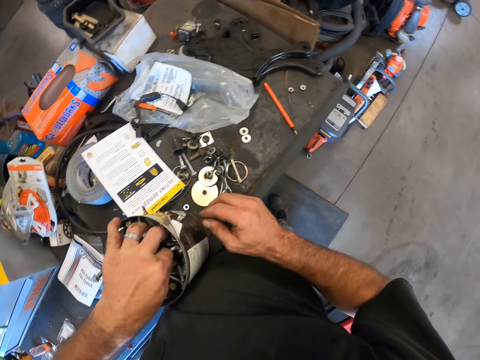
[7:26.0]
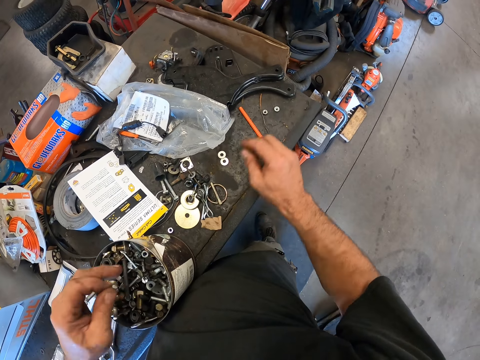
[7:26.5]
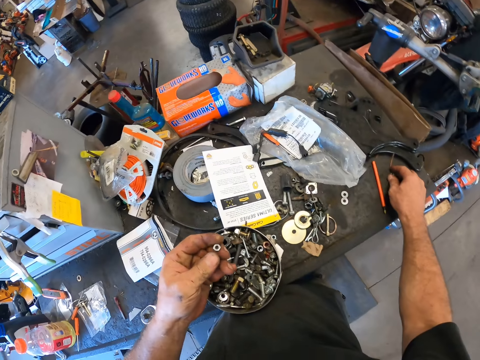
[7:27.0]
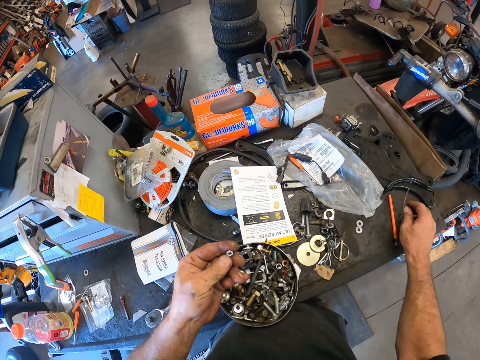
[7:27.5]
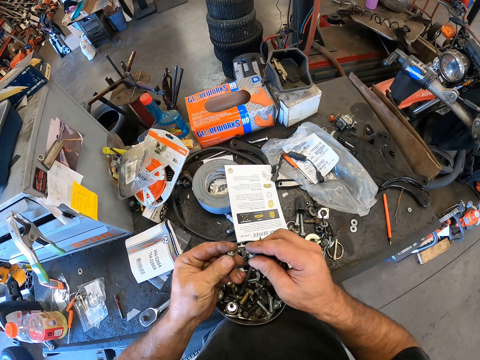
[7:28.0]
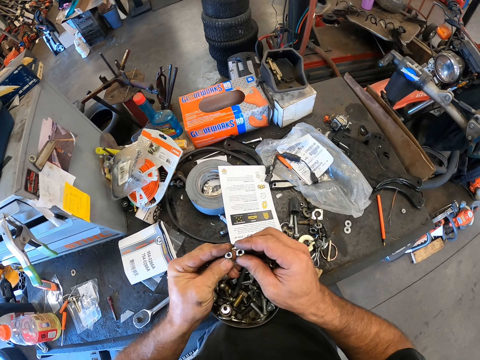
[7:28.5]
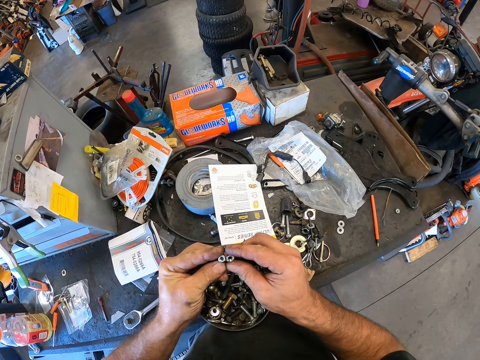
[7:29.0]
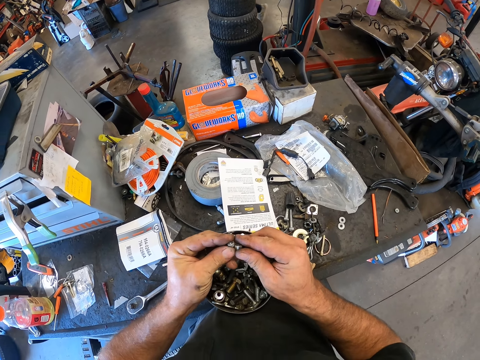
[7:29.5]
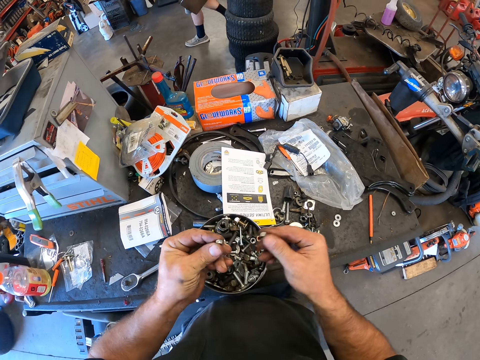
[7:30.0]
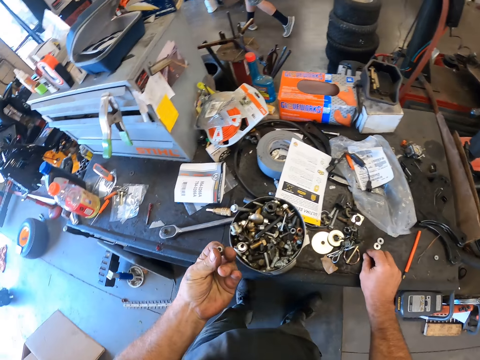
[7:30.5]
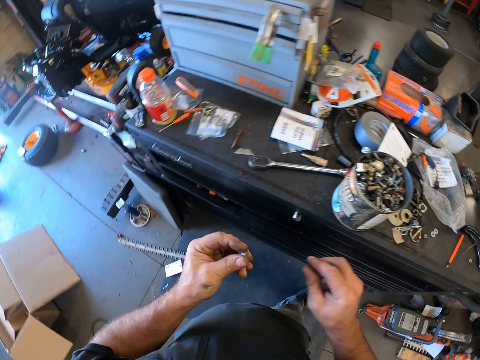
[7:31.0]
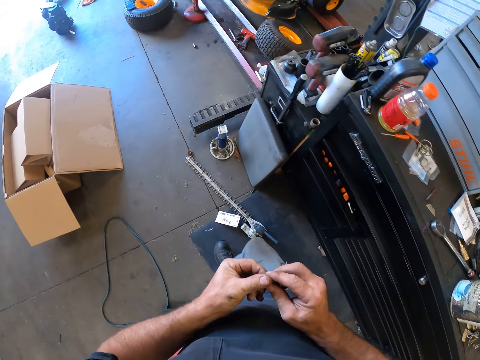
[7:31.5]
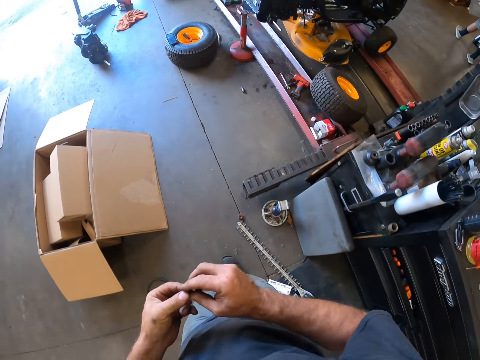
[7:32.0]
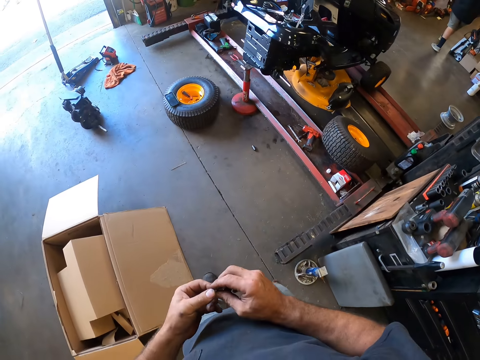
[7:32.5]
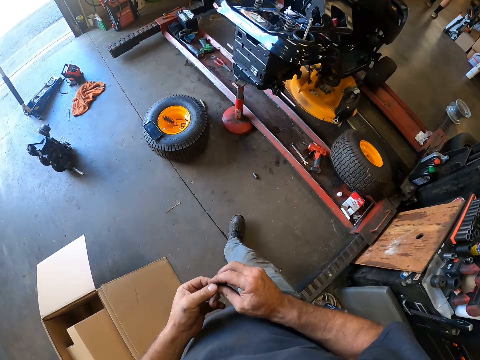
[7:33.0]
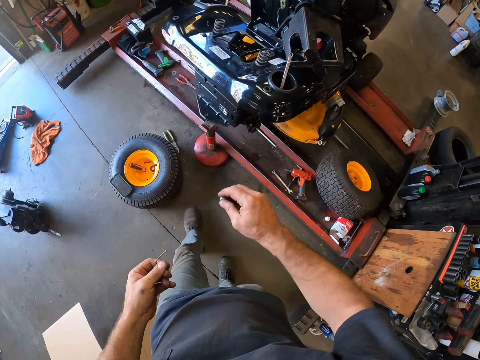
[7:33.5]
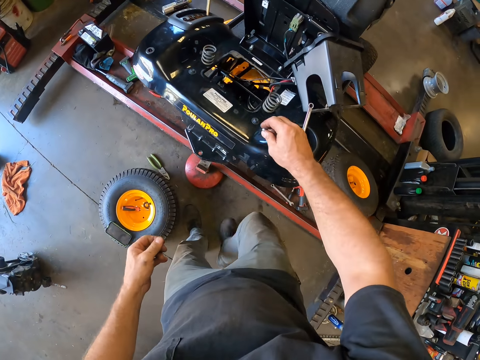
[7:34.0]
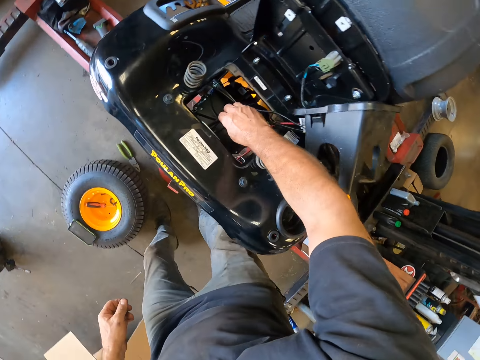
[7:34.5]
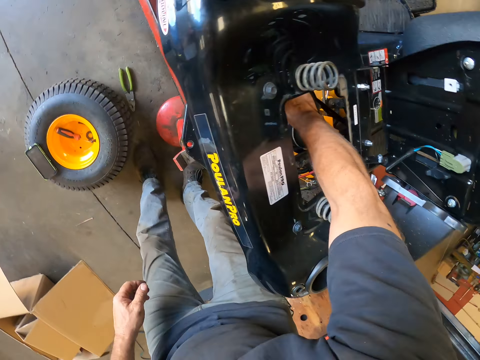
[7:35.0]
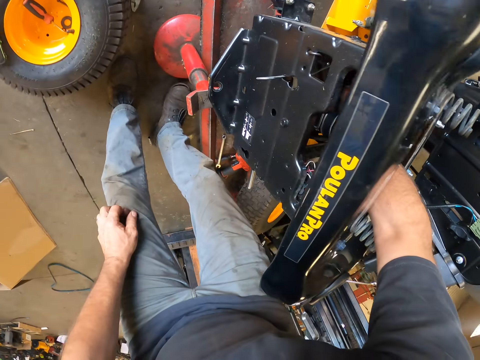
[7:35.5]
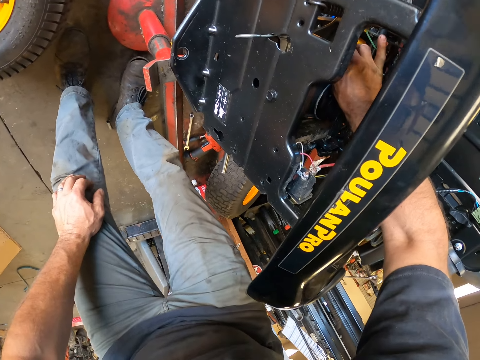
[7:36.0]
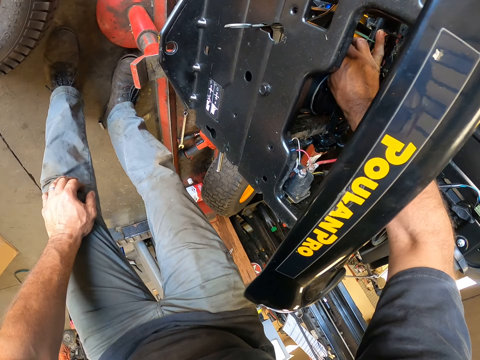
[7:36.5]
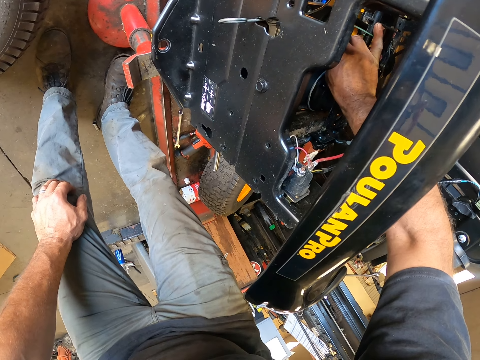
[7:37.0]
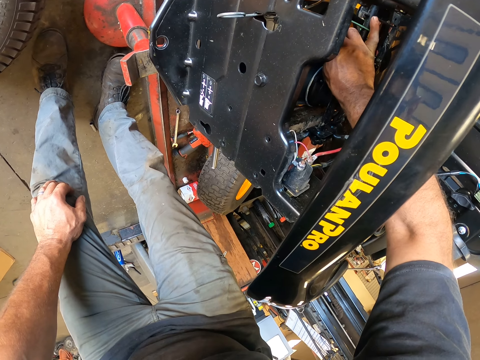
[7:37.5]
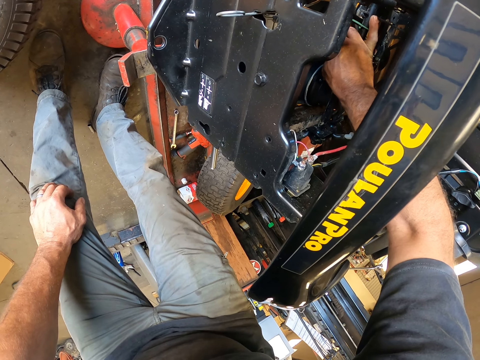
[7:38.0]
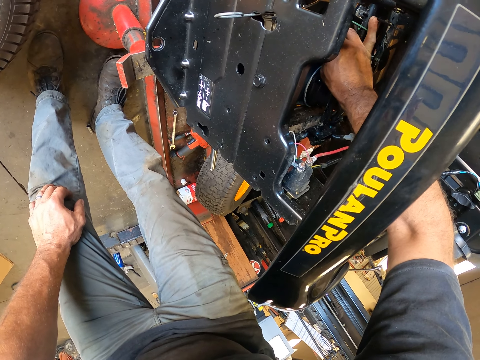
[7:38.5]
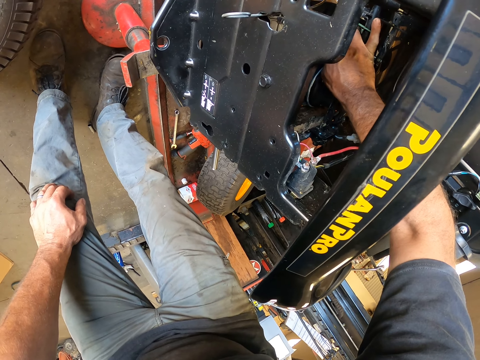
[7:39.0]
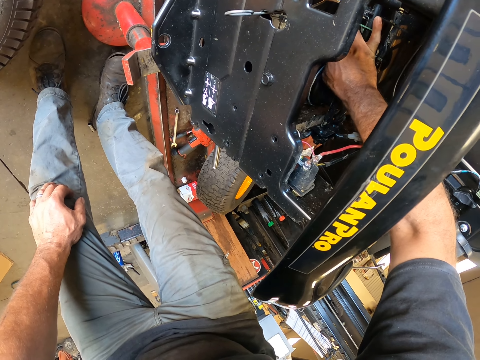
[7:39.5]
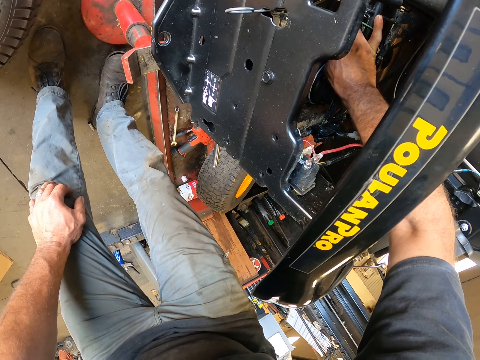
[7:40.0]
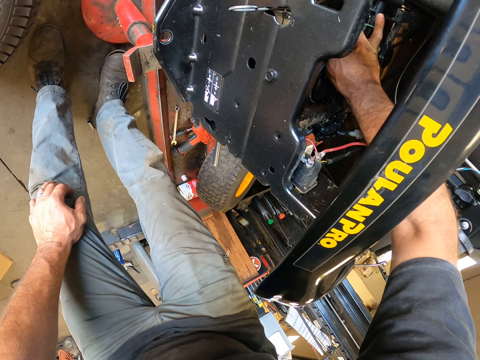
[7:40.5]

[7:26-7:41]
The camera wearer picks a nut or bolt from the cylindrical metal bowl with his left hand. He picks the nut atop the drawer with his right hand. He drops the nut in his right hand atop the drawer. He walks toward the lawn mower. He passes the nut in his left hand to his right hand. He places the nut in his right hand into the engine compartment of the lawn mower. He fixes the bolt on the mower.

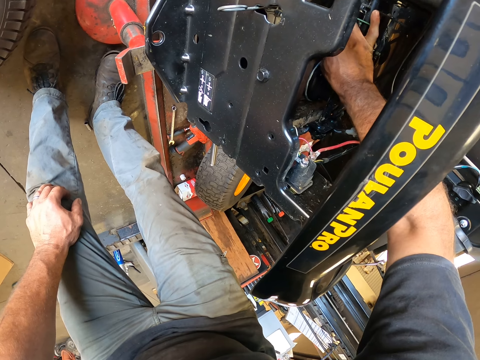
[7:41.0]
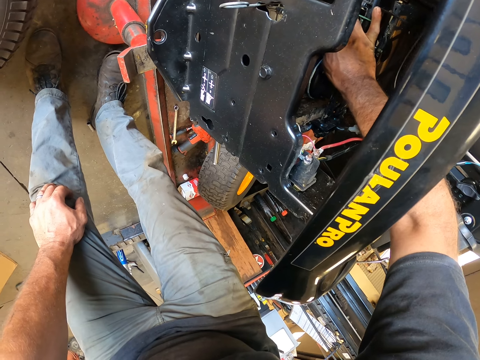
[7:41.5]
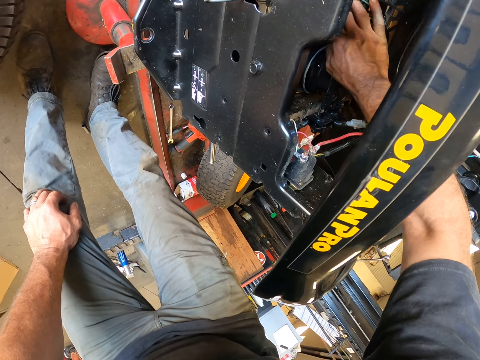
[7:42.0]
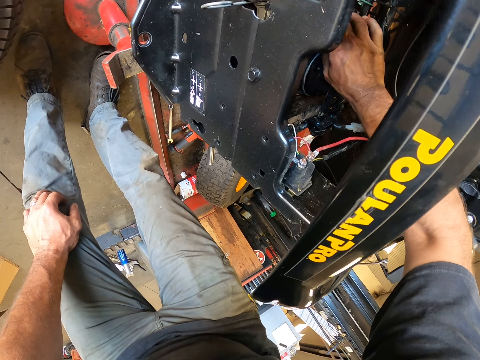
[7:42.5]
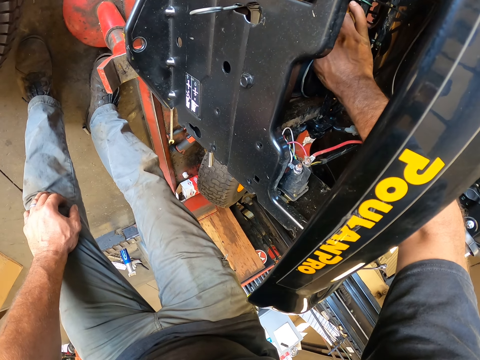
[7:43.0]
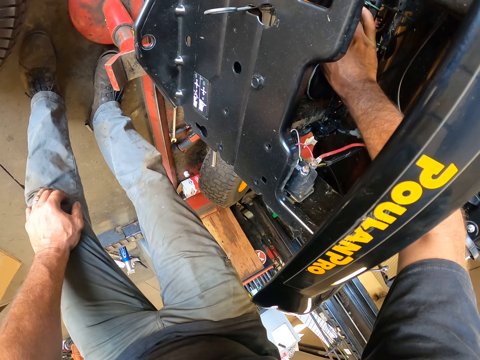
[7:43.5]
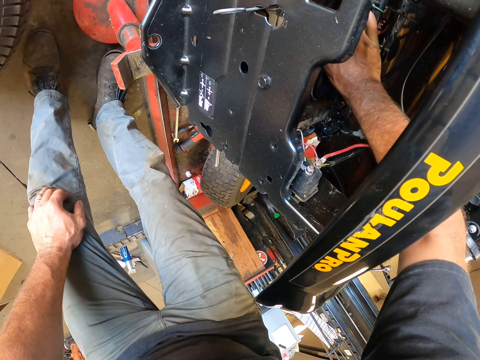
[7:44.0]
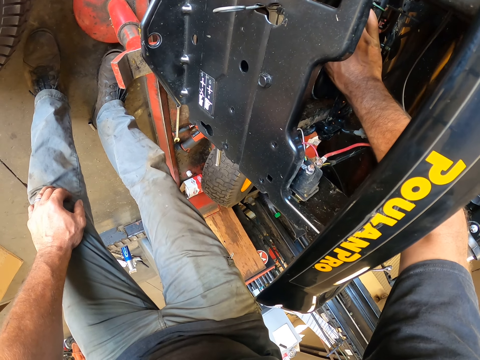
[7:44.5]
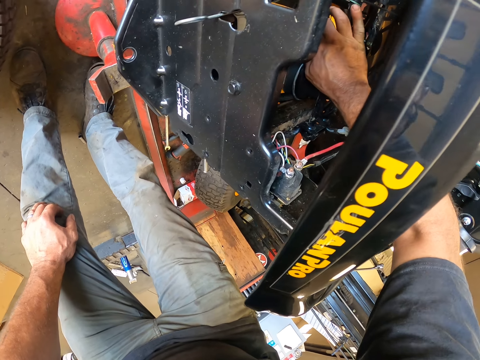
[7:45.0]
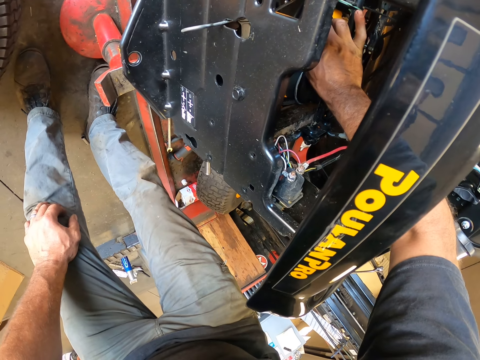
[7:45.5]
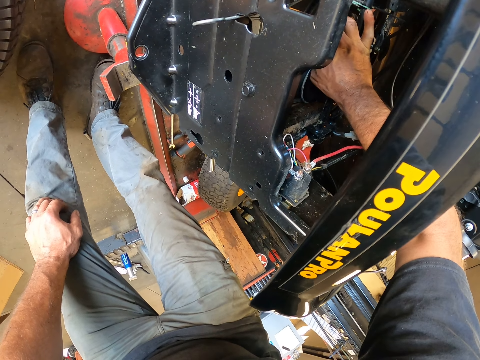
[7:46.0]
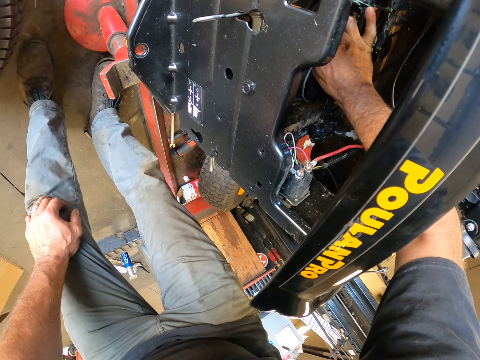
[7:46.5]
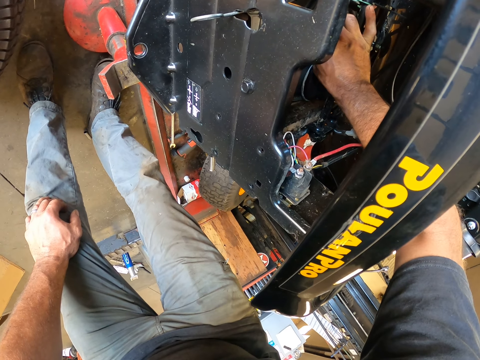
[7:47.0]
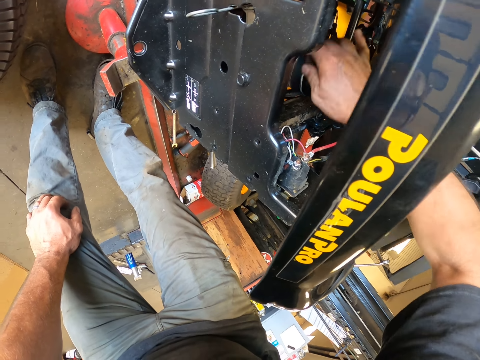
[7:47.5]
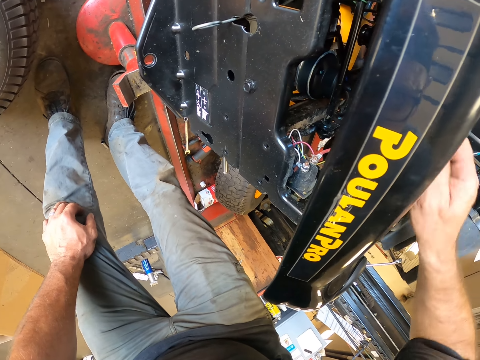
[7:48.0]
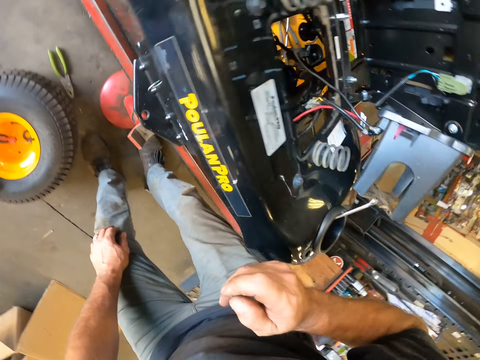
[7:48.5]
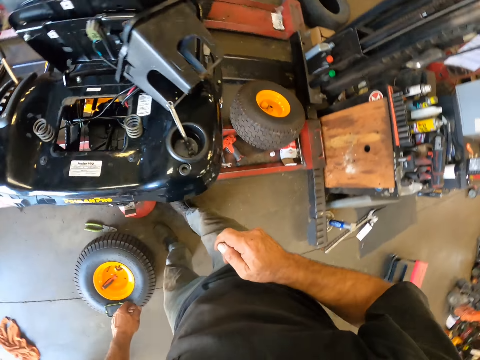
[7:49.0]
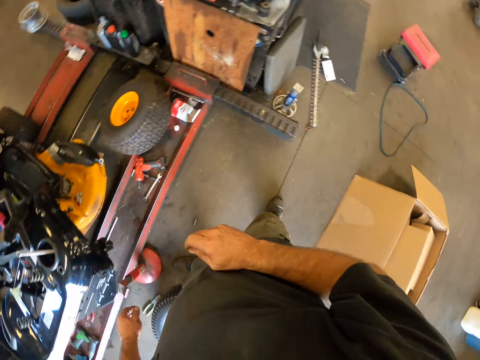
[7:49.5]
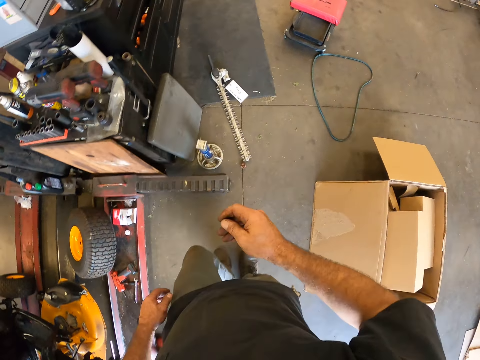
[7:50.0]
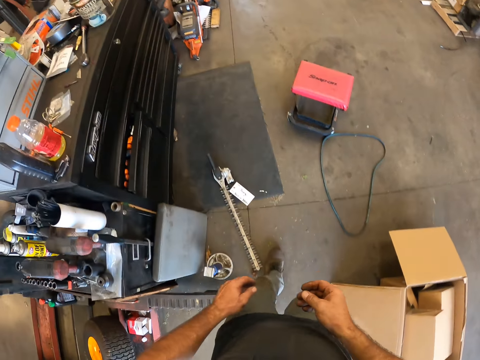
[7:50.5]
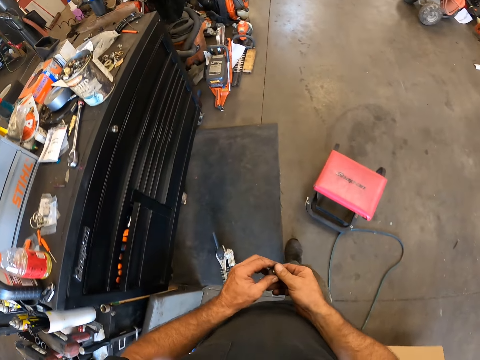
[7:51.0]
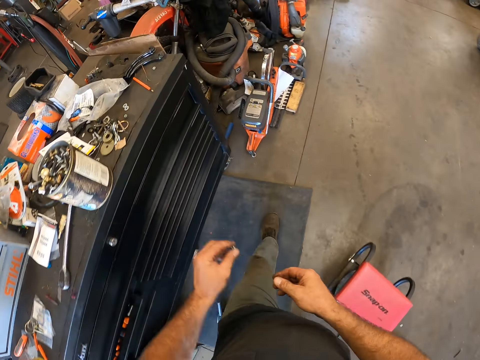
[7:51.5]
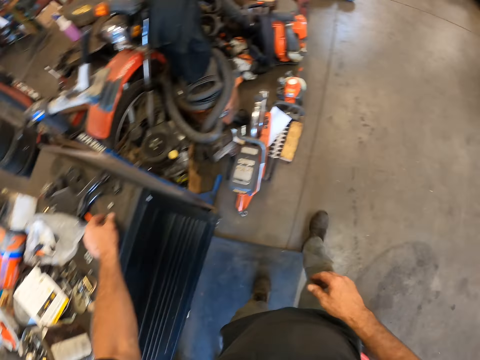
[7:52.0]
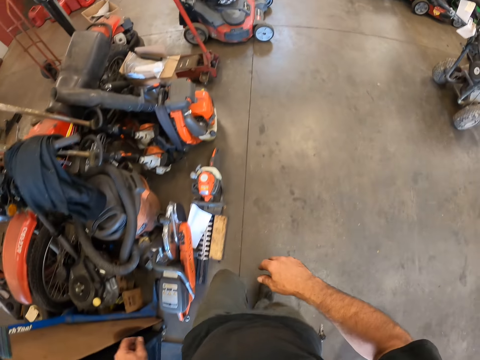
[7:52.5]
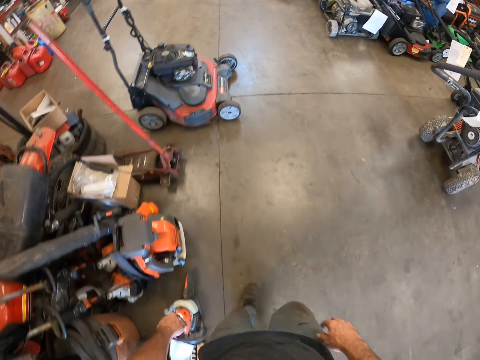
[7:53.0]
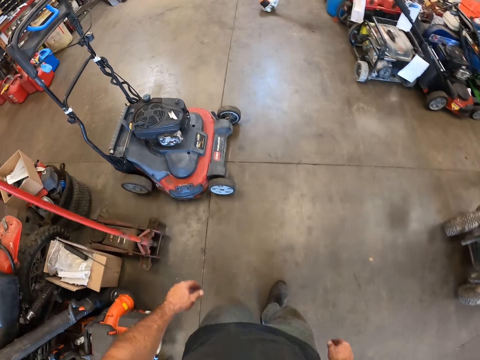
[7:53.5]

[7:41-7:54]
The camera wearer removes the nut in his right hand from the engine compartment of the lawn mower. He looks around. He walks toward the drawer. He passes the nut in his right hand to his left hand. He drops the nut in his left hand atop the drawer. He walks toward the shelf.
